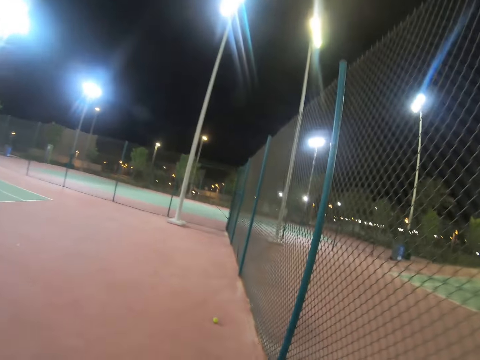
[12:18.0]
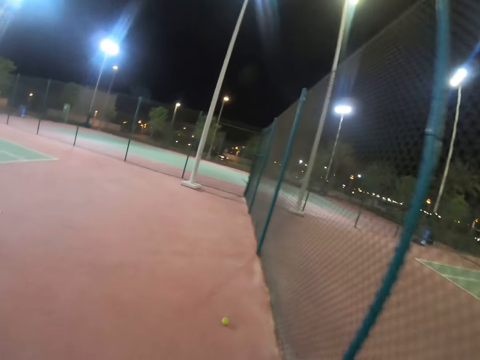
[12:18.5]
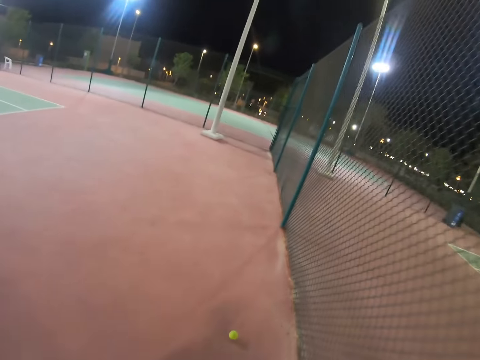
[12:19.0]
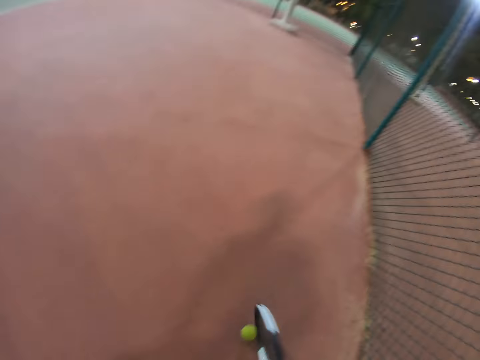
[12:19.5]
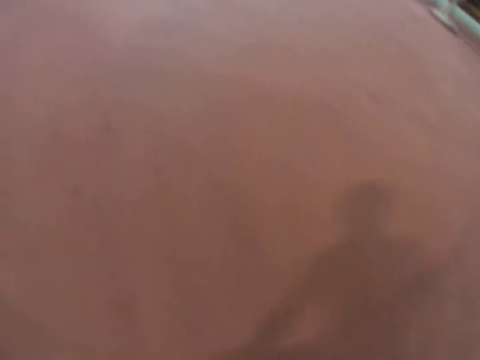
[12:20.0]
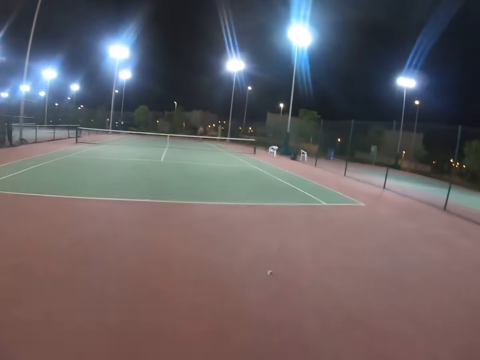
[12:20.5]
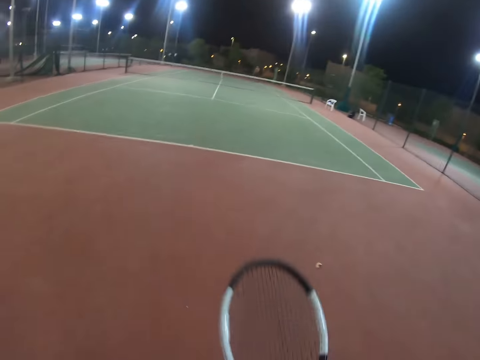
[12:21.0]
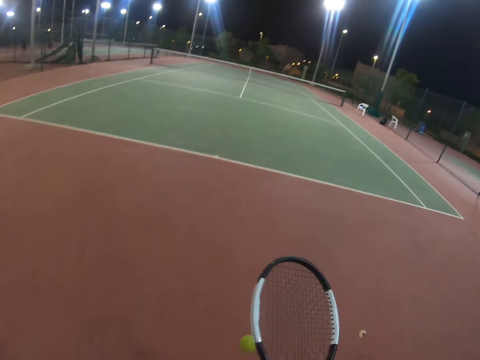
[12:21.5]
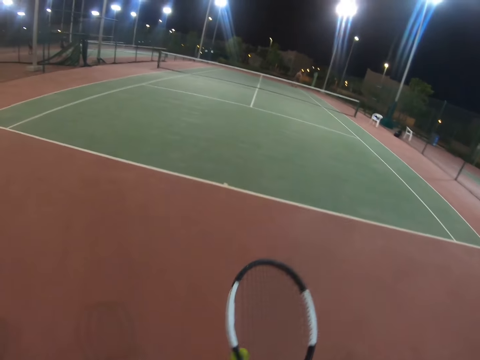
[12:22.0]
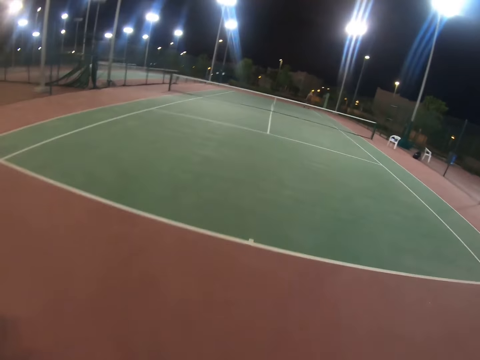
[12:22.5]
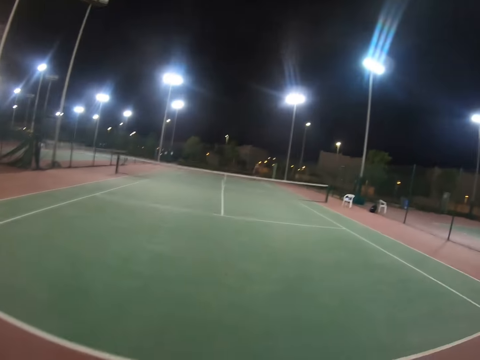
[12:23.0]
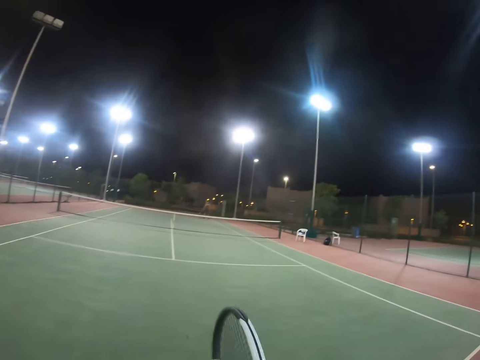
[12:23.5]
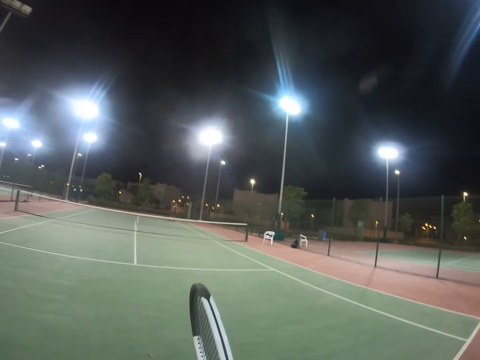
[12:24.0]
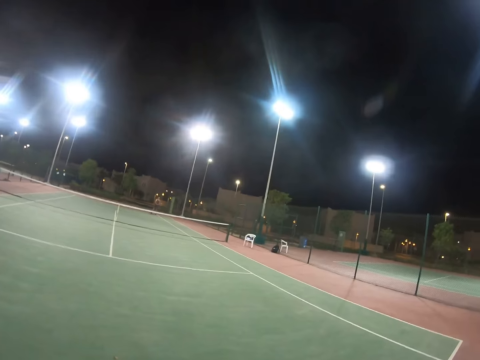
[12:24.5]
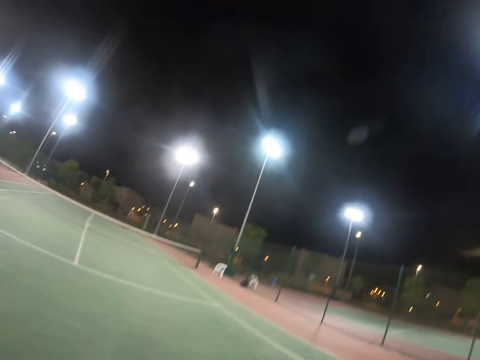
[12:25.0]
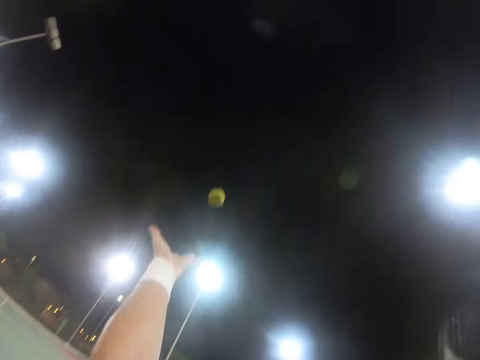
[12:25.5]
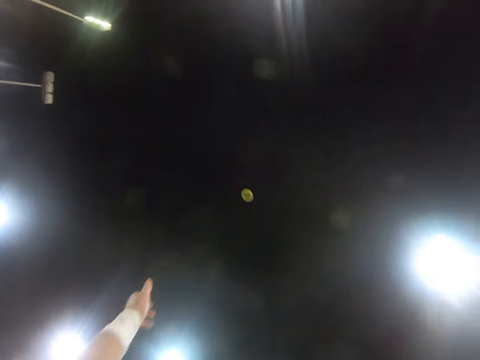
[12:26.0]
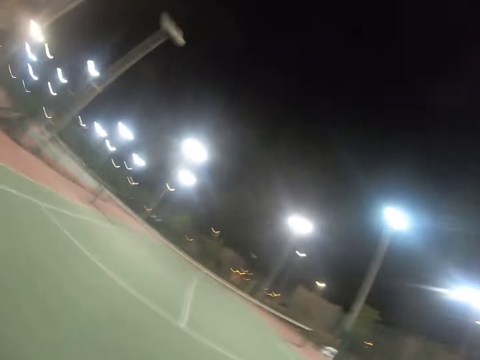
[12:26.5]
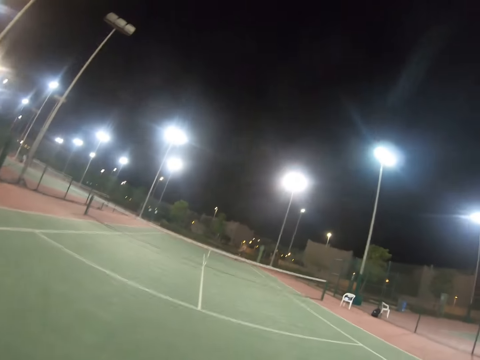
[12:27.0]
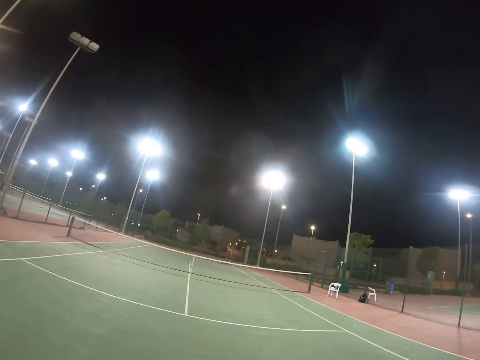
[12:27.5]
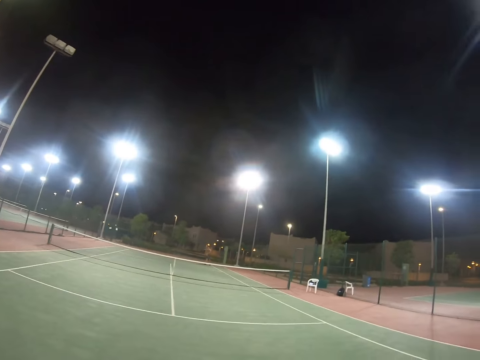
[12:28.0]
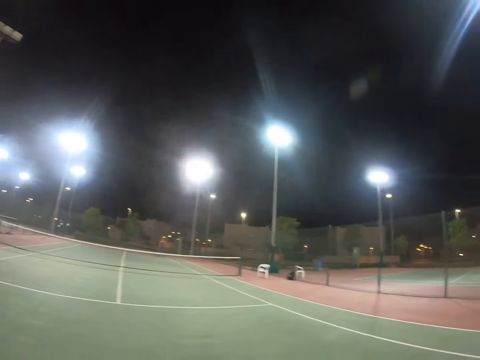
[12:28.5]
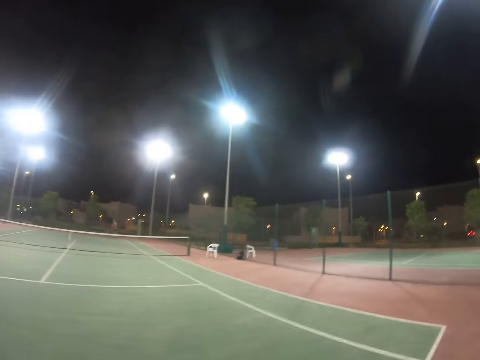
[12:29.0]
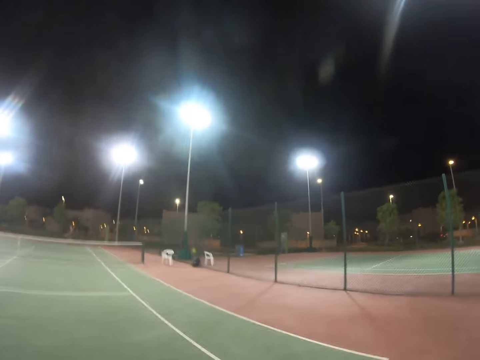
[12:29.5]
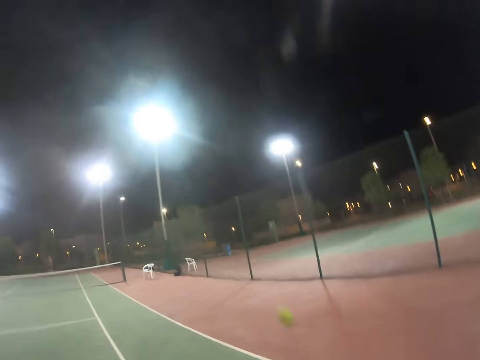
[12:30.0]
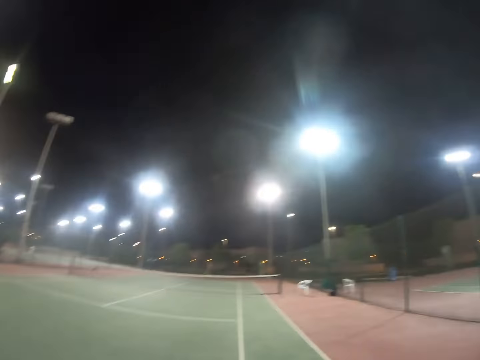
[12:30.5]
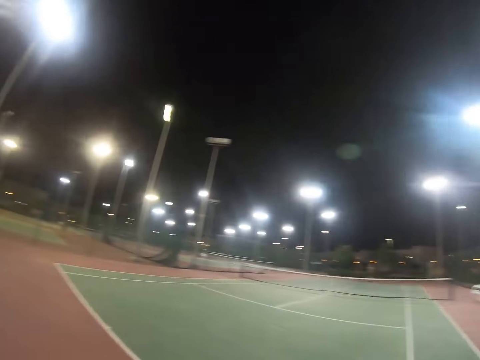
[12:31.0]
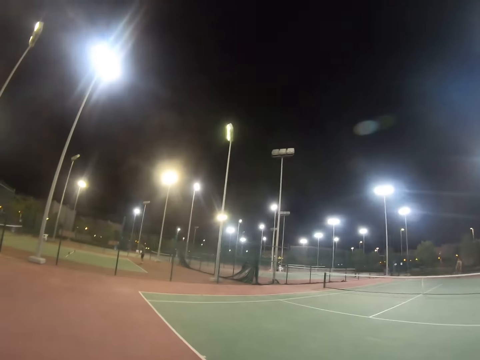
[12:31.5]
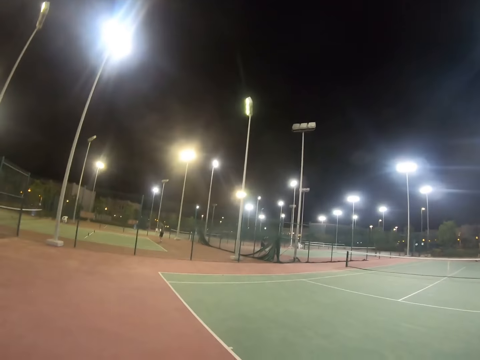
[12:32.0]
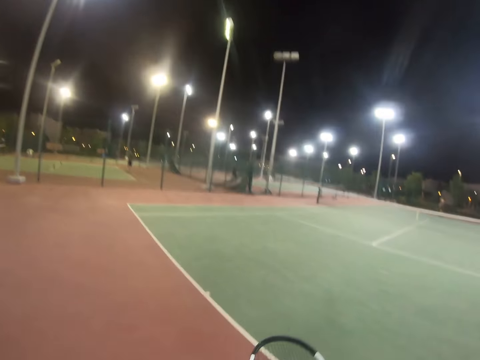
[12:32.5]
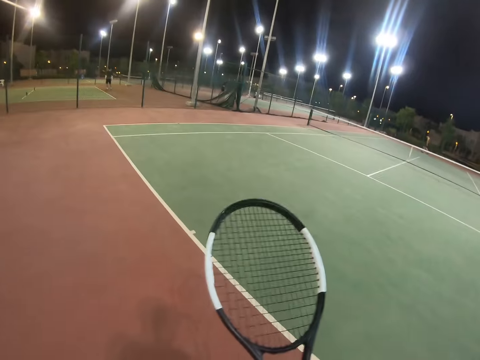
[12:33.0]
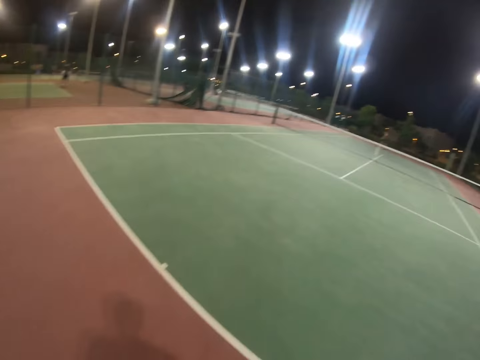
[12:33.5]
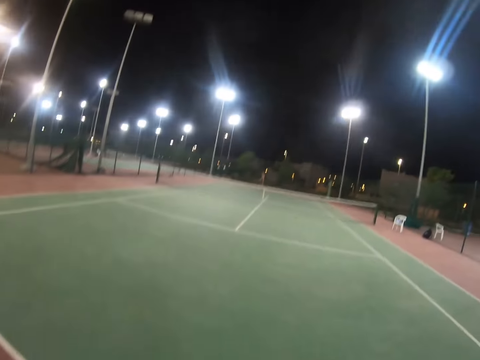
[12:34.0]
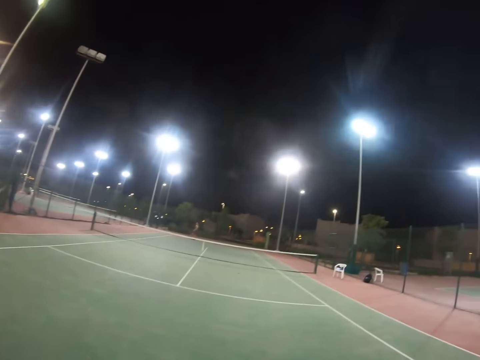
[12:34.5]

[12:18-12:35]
The camera wearer hits the tennis ball. A person hits the tennis ball. The camera wearer is raising the racket. They hit the tennis ball. The person hits the tennis ball.

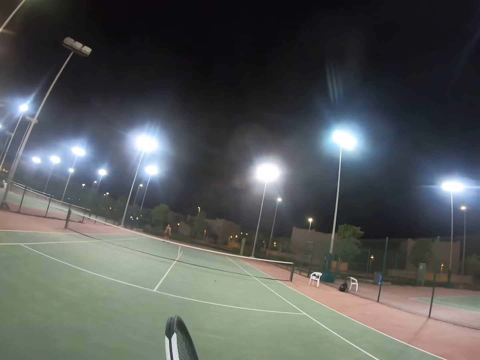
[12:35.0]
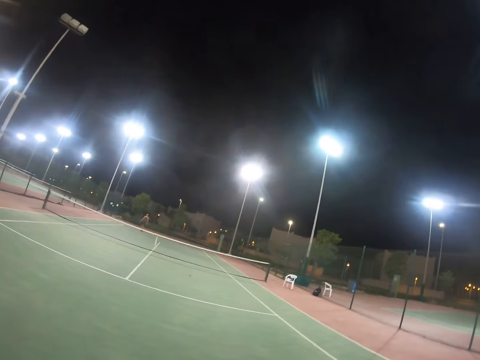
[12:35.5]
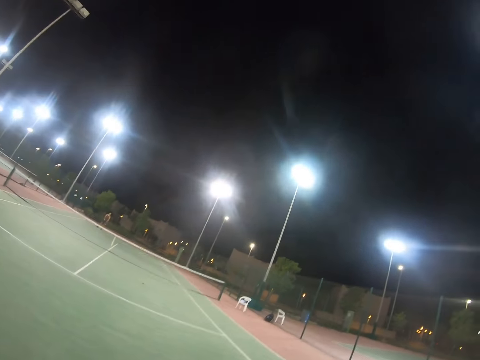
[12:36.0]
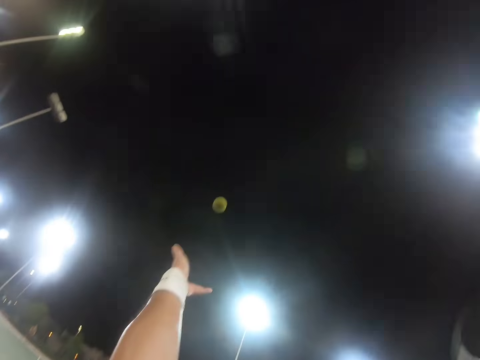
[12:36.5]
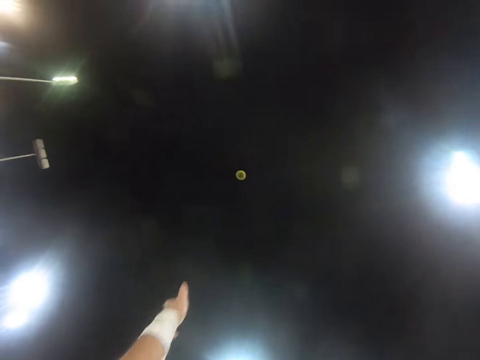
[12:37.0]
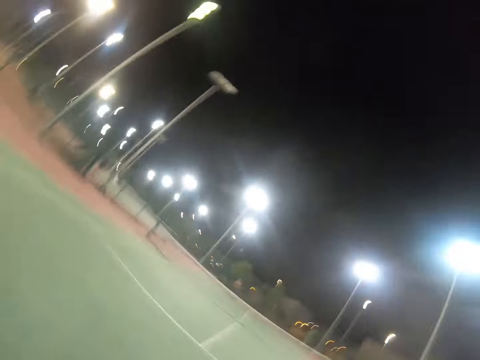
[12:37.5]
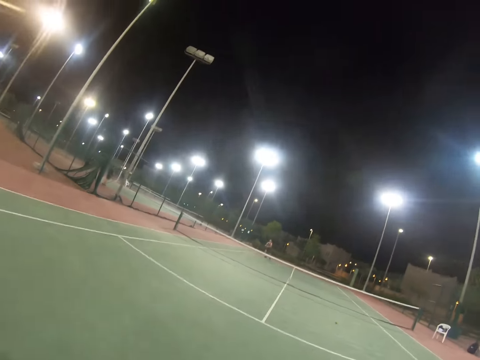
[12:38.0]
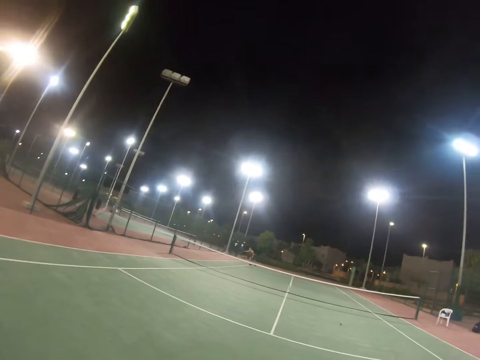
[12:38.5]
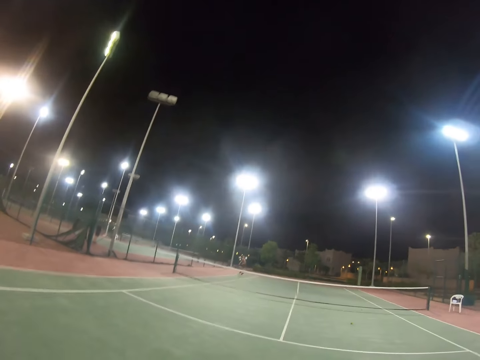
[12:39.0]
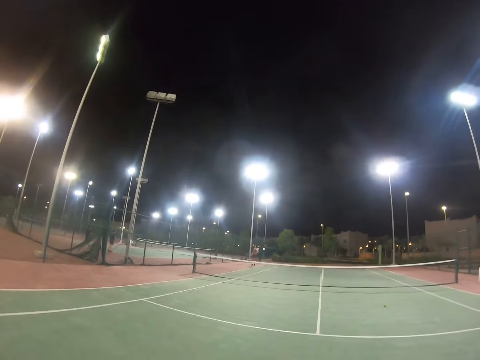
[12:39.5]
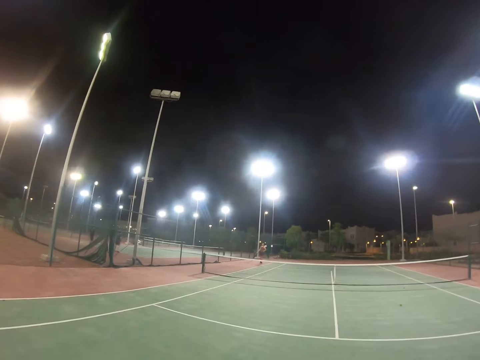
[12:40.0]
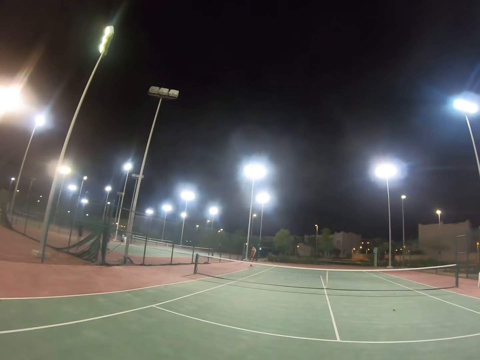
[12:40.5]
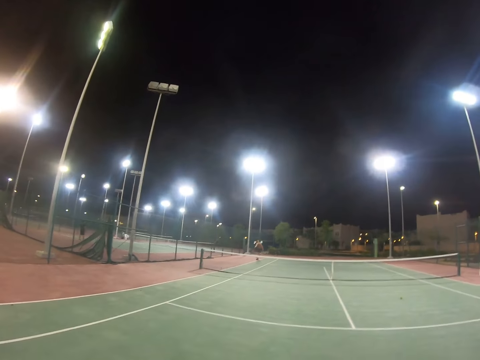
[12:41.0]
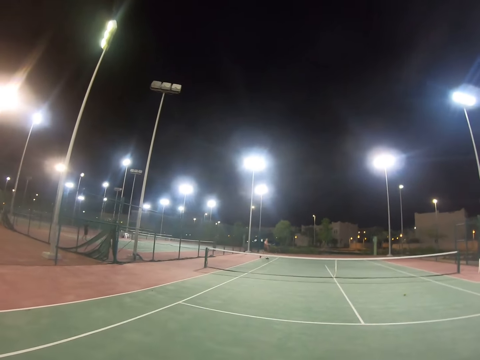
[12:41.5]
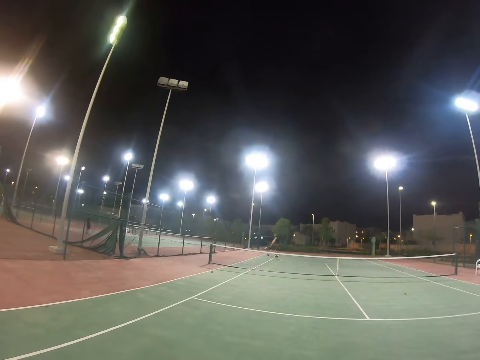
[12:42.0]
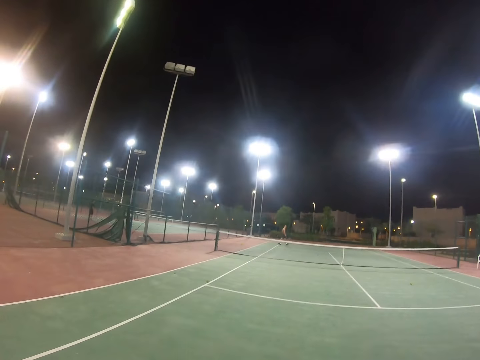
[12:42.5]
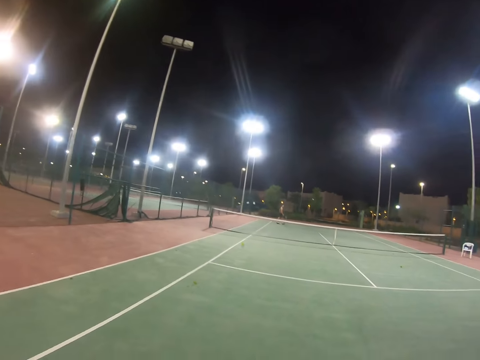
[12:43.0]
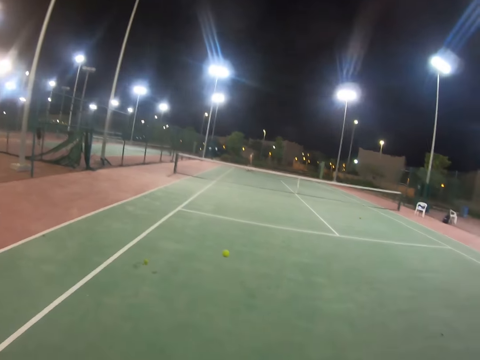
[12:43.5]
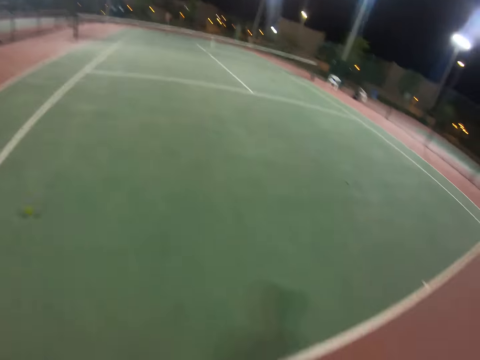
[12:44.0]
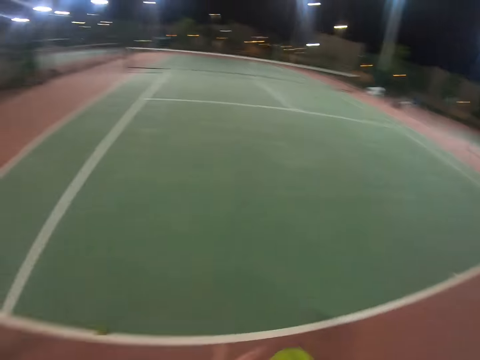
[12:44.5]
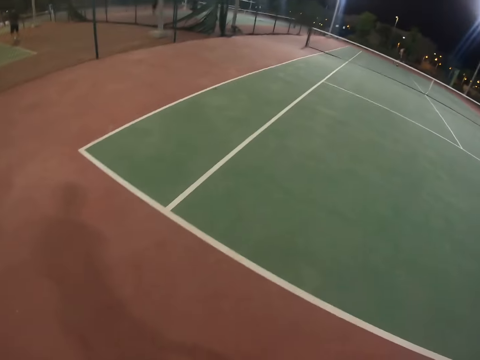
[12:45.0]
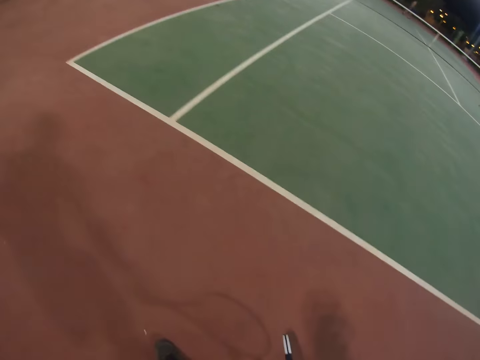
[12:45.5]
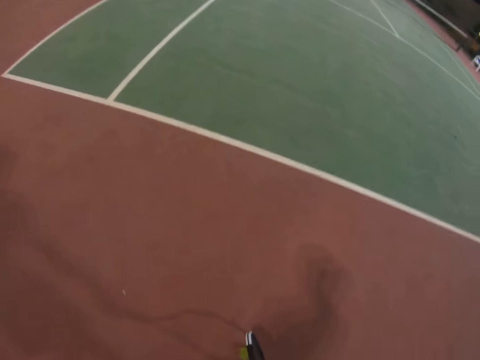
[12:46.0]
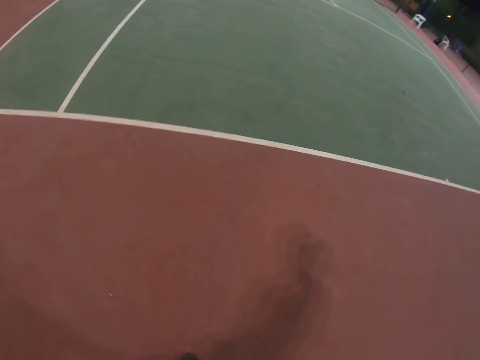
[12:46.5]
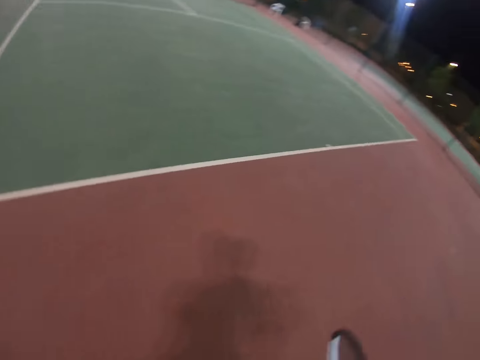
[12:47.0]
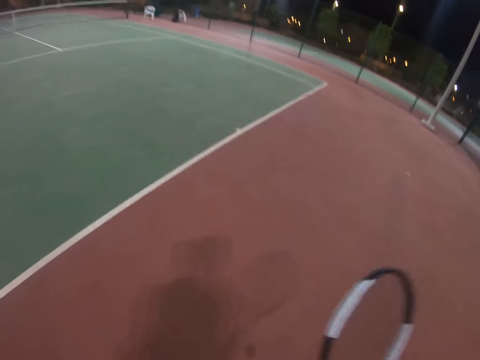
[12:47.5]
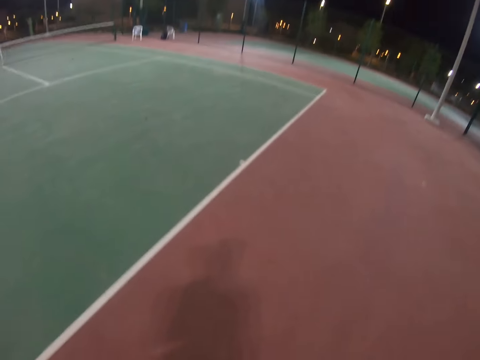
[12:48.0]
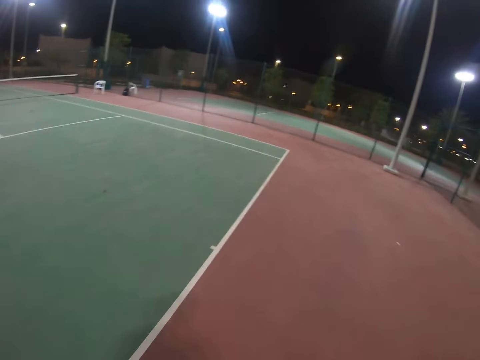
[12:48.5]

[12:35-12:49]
The camera wearer hits the tennis ball.
